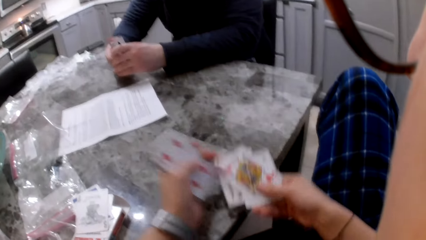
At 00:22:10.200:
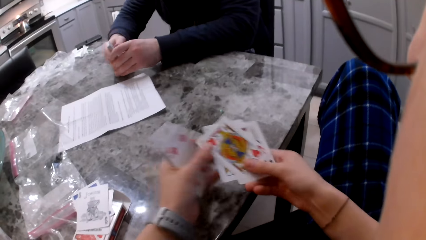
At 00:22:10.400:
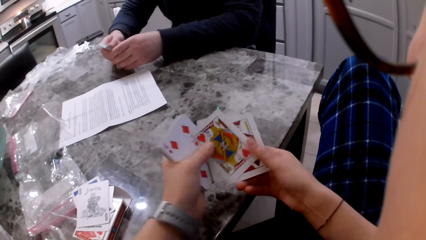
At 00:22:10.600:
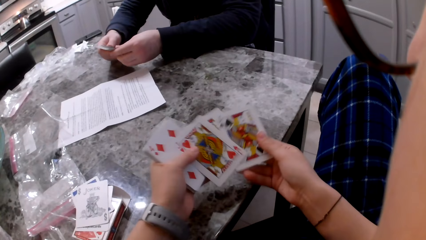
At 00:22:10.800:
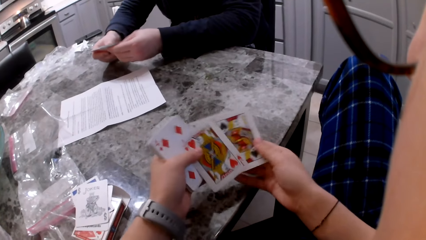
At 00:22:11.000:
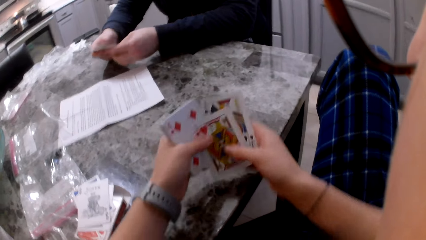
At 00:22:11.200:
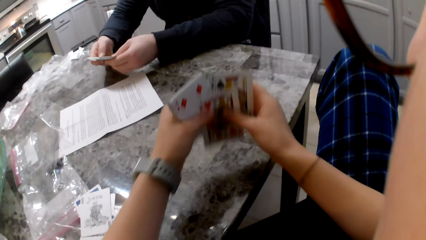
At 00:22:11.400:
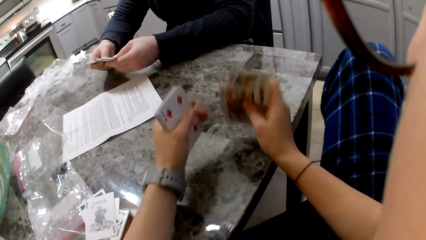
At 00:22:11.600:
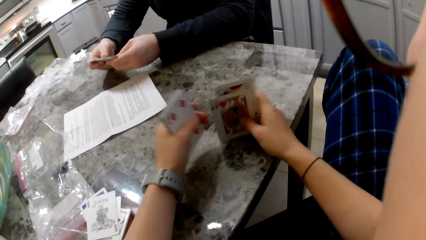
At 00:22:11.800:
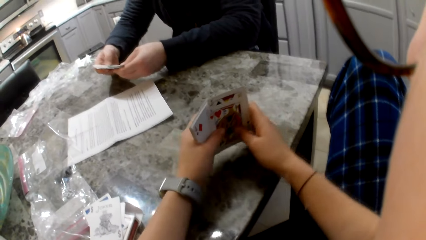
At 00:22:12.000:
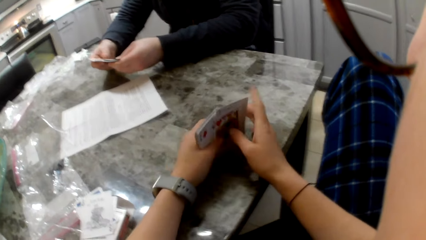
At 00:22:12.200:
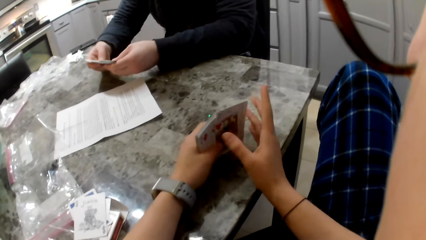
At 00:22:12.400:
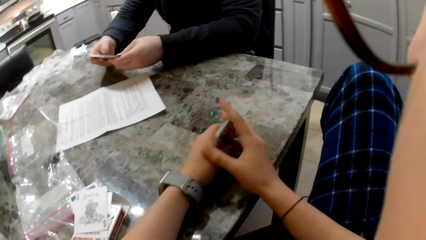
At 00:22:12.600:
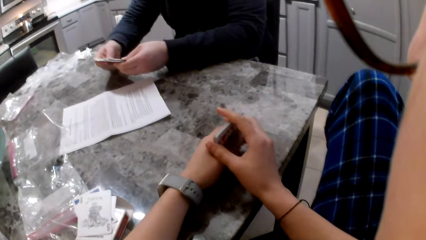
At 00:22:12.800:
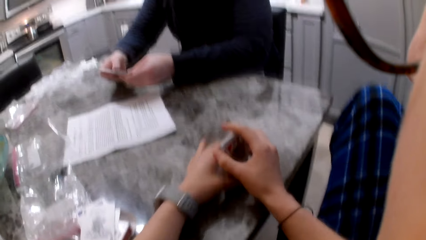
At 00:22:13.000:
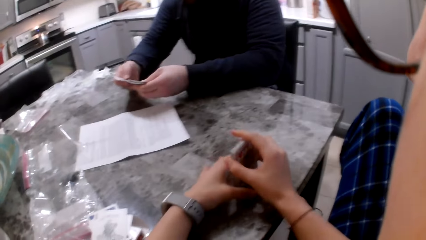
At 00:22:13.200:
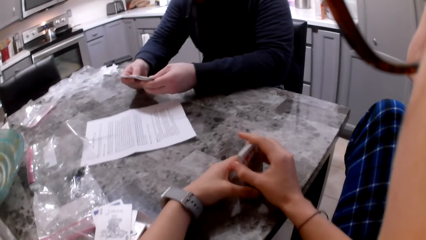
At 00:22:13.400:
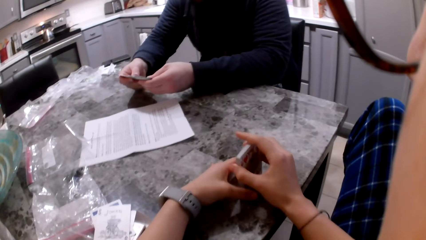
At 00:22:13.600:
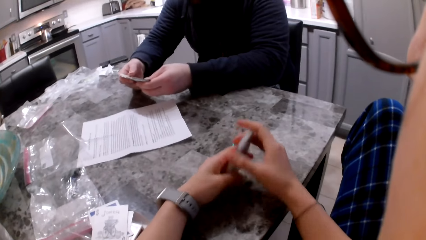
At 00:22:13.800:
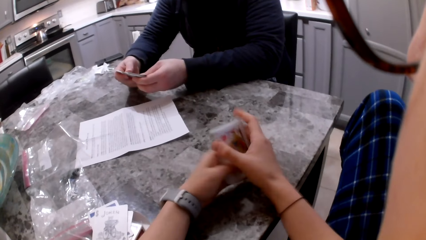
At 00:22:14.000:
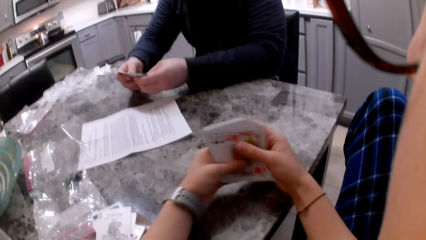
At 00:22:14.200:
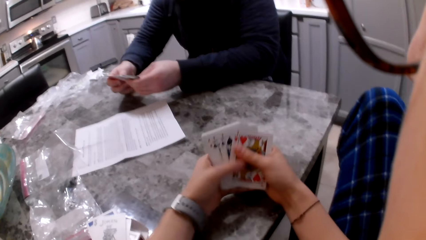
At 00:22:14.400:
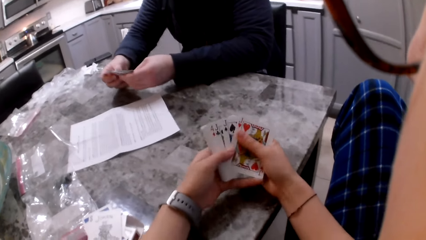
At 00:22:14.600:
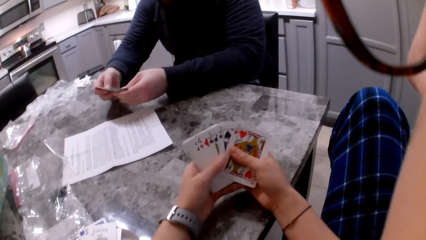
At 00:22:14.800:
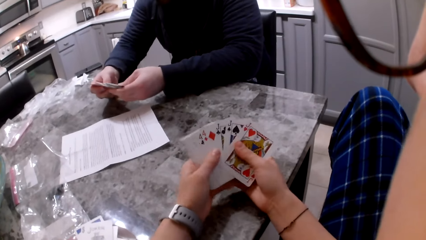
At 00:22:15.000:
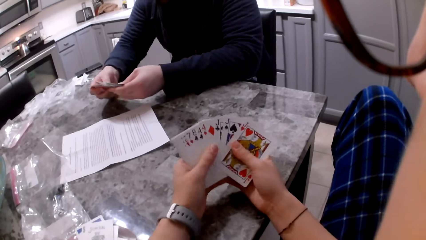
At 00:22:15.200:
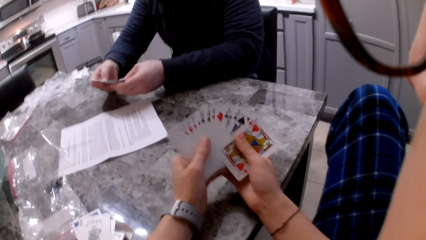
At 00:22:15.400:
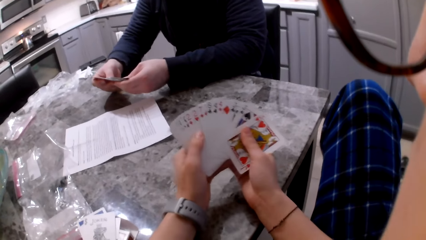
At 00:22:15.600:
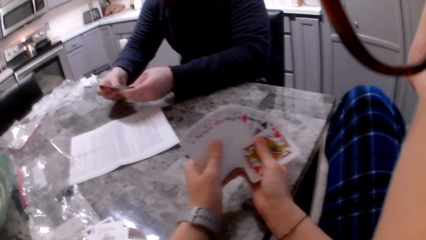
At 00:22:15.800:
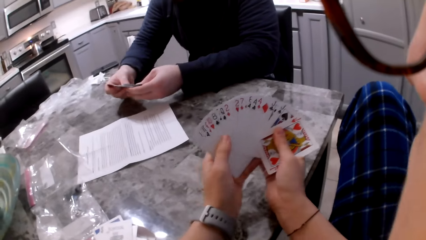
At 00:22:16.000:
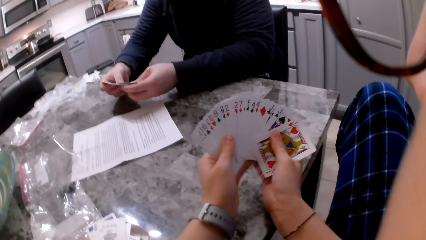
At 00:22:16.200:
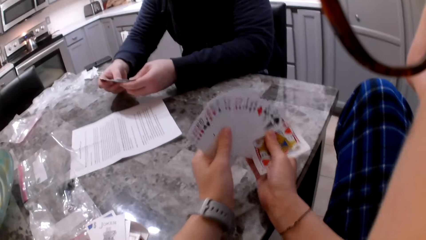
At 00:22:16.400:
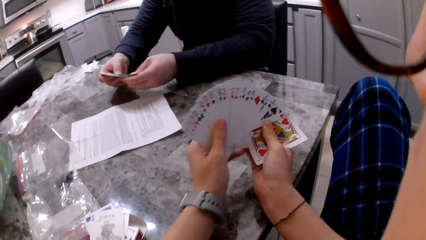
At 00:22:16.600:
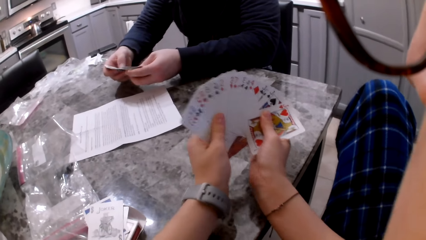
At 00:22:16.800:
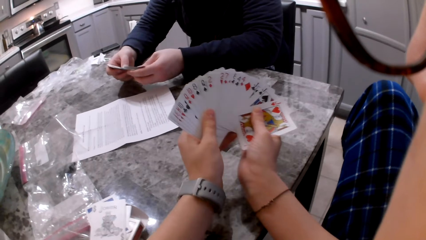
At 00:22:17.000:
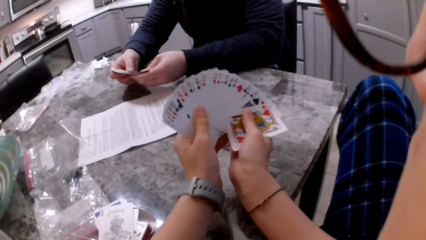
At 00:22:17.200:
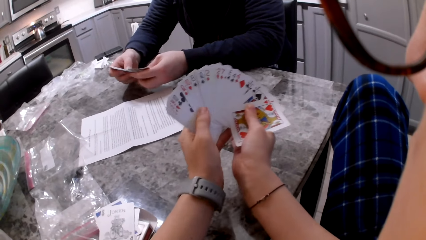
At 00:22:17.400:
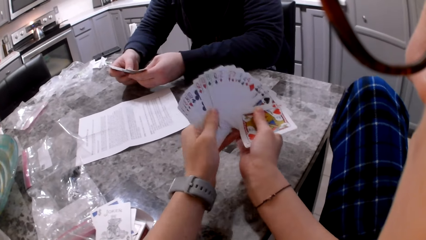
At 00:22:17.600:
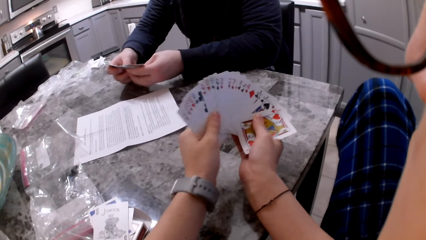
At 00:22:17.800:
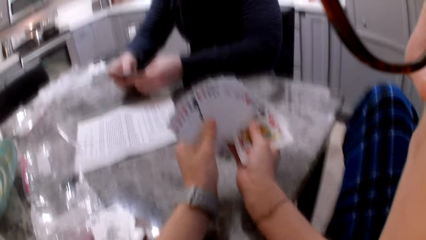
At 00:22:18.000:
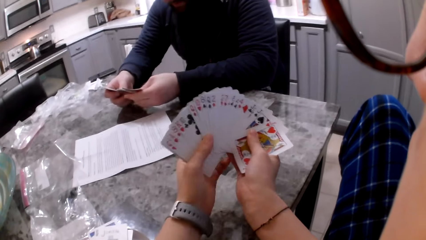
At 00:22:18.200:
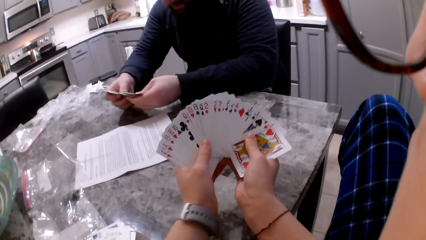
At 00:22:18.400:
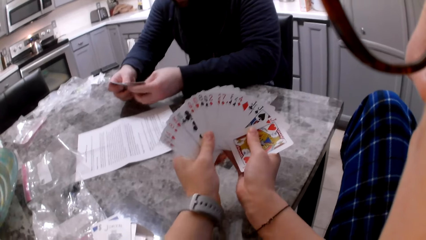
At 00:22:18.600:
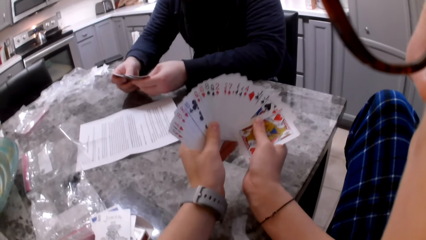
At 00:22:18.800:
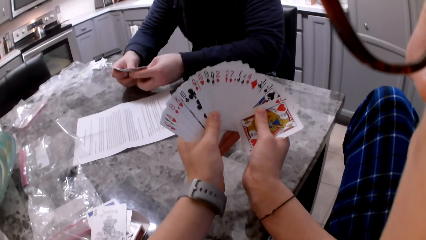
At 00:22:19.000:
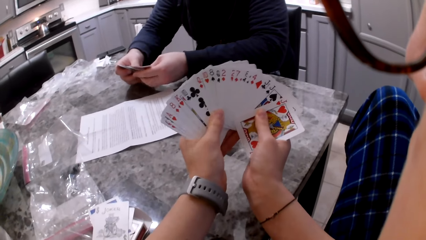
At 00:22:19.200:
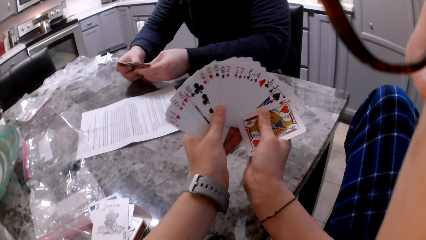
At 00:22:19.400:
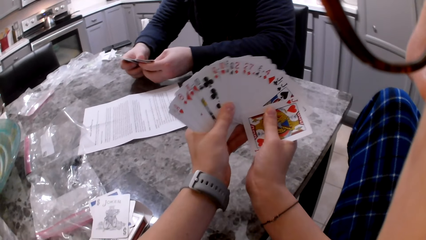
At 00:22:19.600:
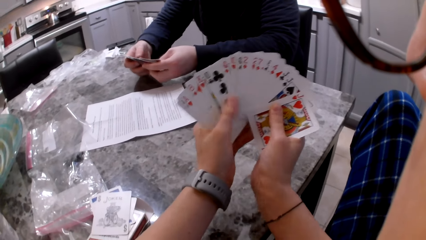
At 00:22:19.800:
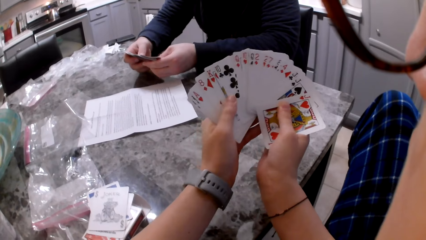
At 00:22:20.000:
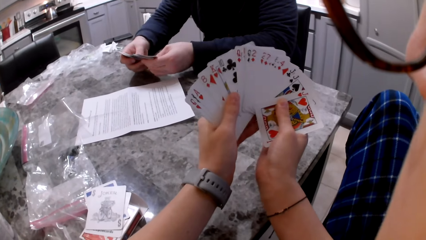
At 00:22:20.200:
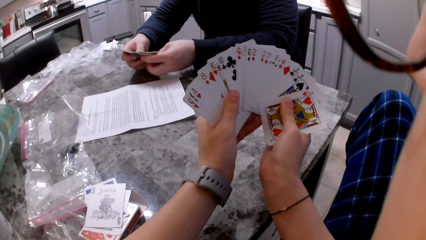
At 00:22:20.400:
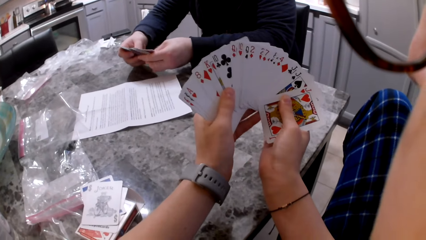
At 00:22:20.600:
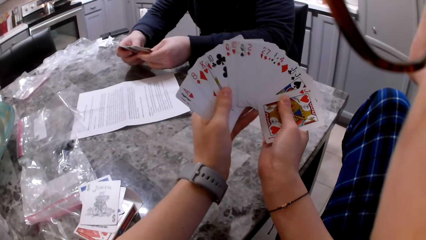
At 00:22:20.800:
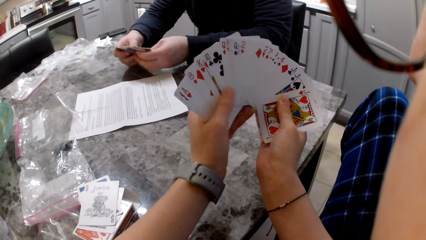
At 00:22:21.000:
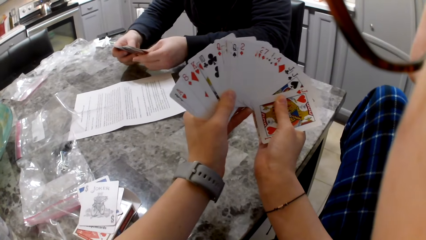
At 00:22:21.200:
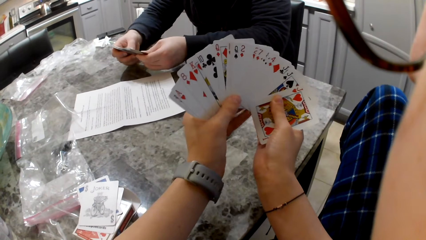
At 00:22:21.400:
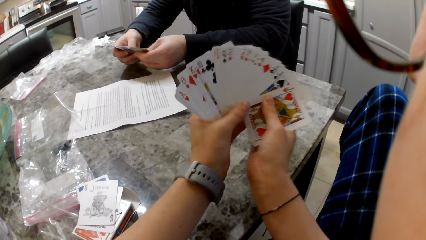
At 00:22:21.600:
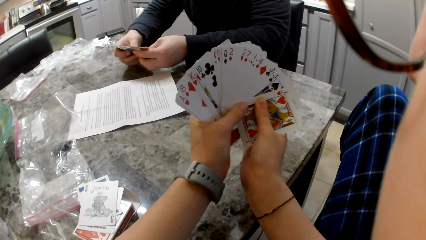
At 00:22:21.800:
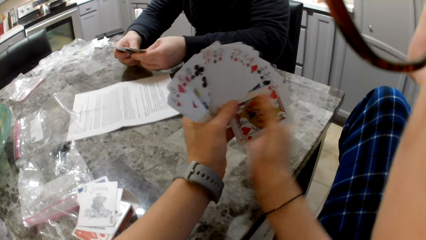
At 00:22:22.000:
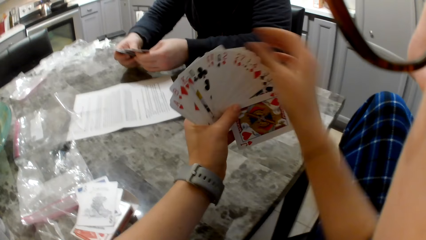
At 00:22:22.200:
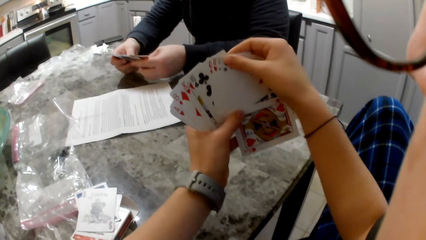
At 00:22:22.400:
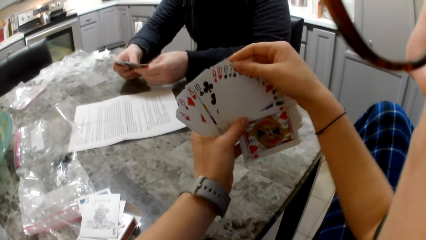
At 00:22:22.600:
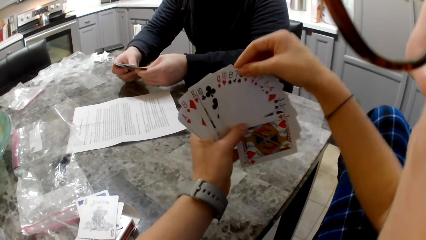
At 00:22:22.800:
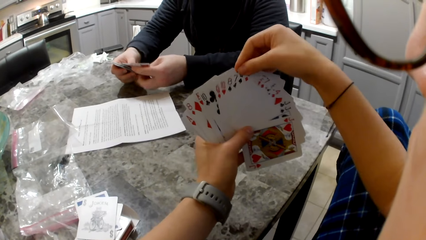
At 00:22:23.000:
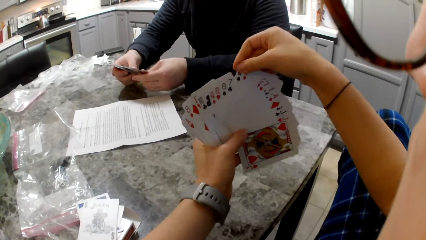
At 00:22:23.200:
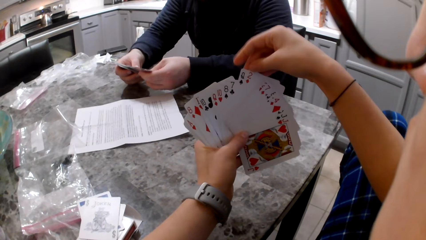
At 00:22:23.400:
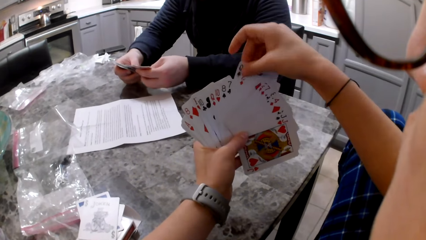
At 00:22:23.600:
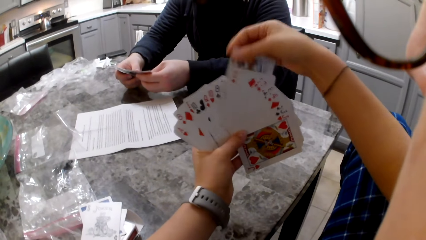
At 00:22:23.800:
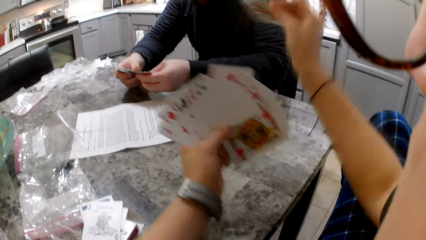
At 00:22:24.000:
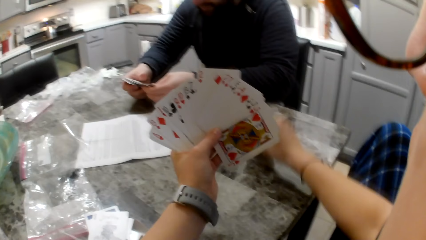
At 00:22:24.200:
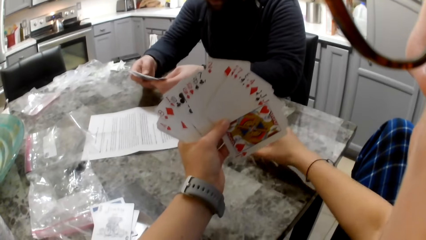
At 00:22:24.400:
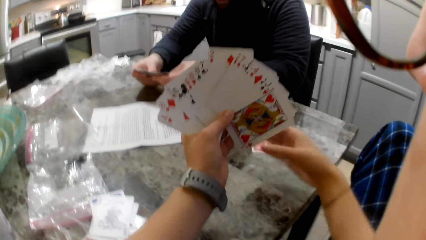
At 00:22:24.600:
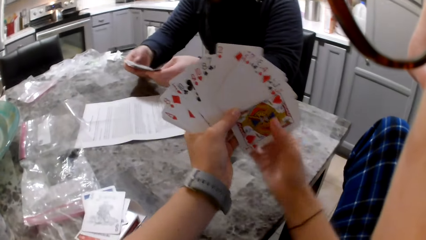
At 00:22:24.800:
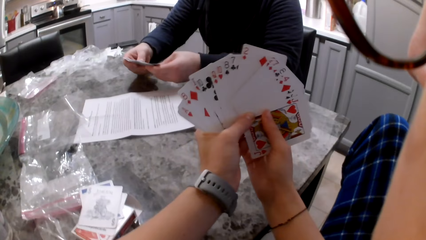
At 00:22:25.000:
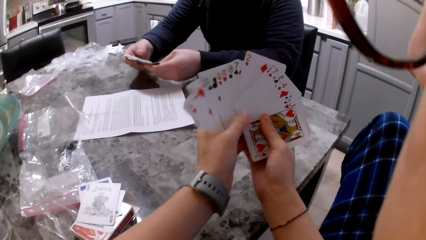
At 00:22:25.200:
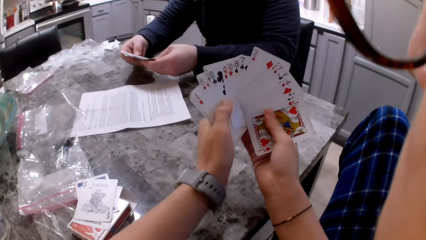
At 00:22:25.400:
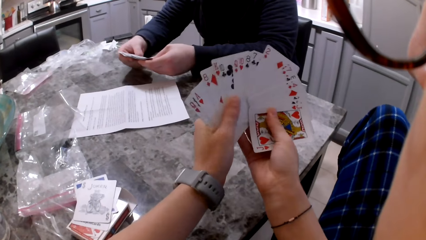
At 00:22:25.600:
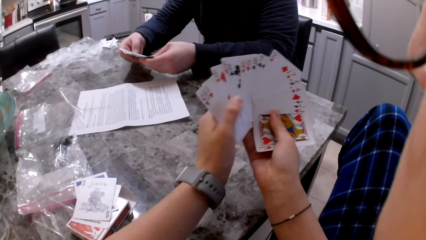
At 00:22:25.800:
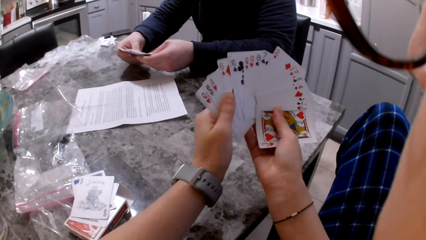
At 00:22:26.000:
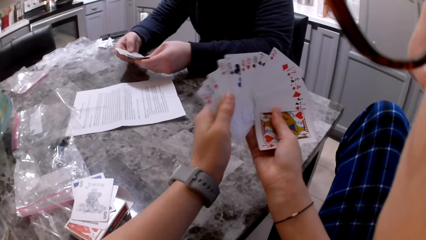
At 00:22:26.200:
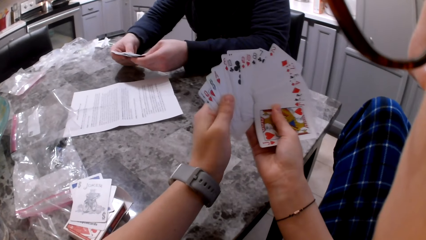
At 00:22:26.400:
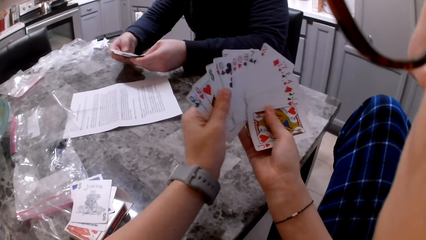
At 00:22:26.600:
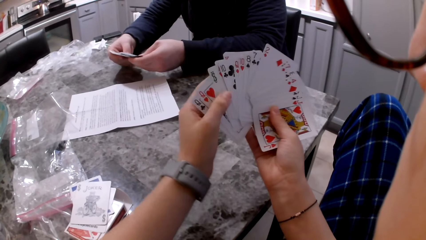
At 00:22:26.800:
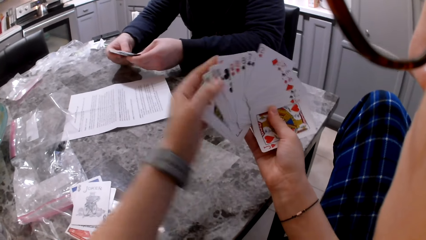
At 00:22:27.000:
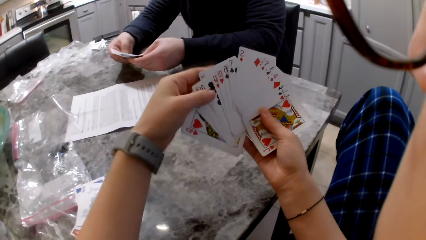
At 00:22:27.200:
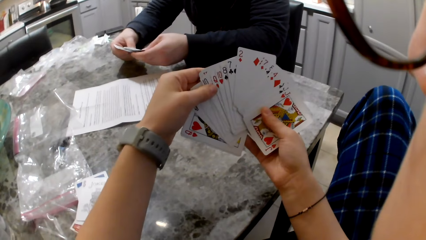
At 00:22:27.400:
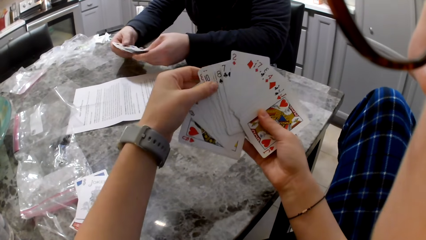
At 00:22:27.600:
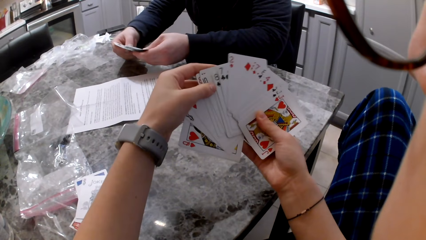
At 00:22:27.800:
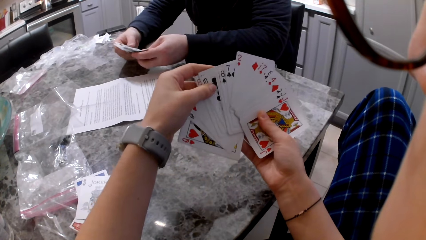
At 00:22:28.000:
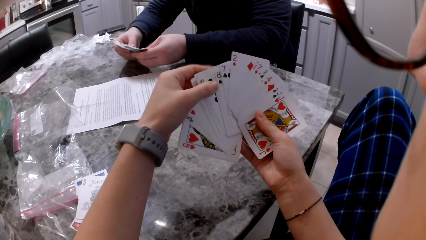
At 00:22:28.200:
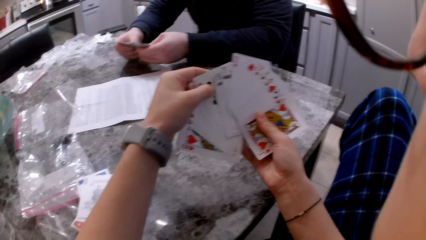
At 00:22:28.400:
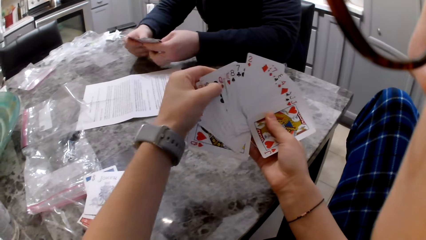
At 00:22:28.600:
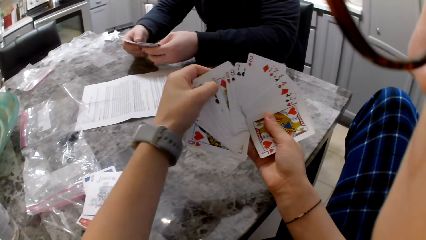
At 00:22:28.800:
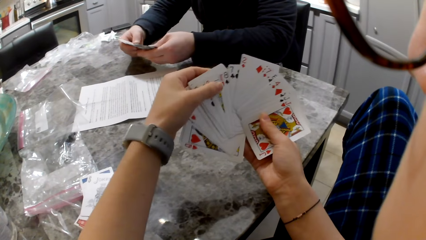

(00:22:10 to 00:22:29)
The camera wearer adds the cards to his cards. He shuffles the cards in his hands. A man shuffles cards in his hands. The camera wearer hits the cards on the counter. He aligns the cards on the table. He shuffles his cards in his hands. The man shuffles cards in his hands. The camera wearer picks a card with his right hand. He drops the card on the counter. The man shuffles cards in his hands. The camera wearer shuffles his cards in his hands.
